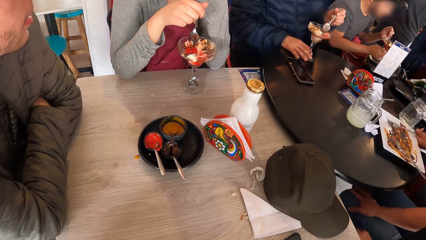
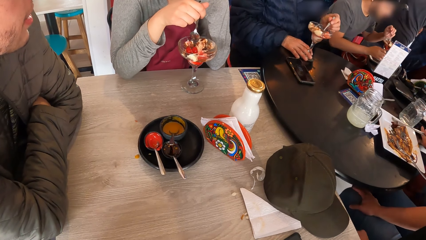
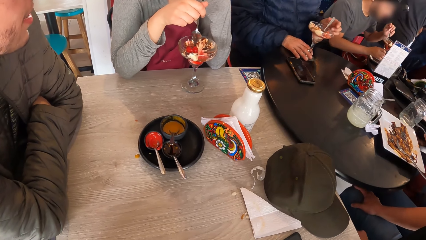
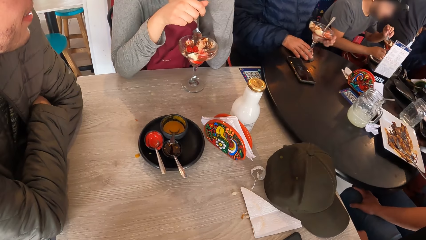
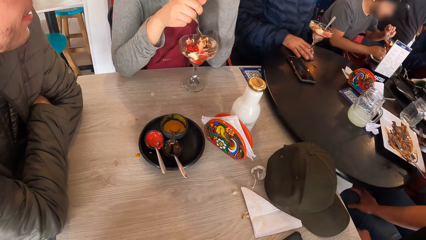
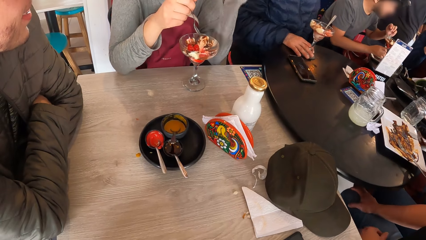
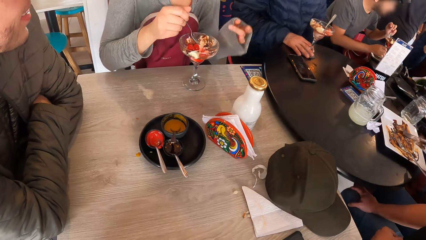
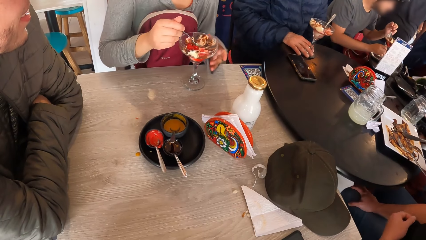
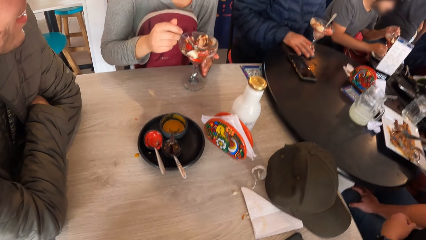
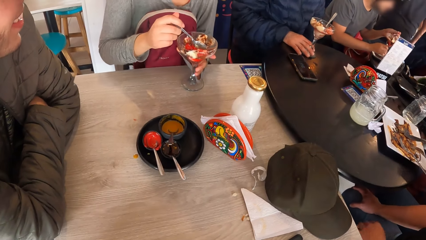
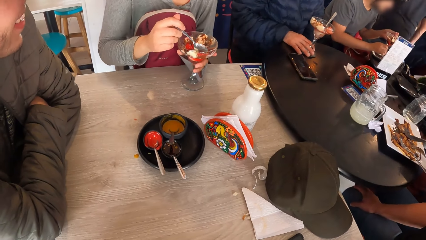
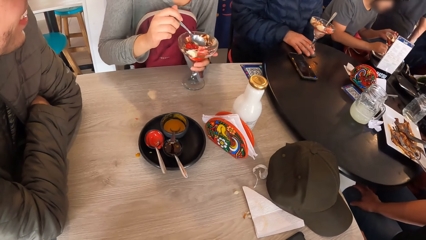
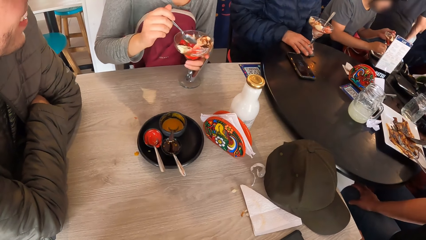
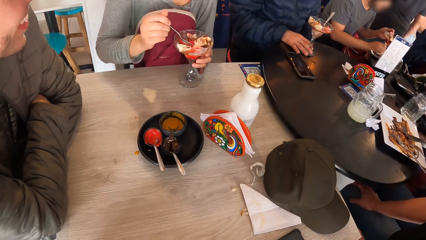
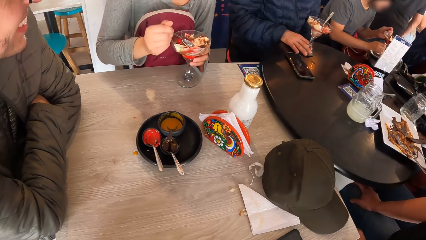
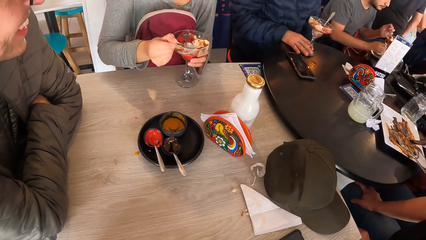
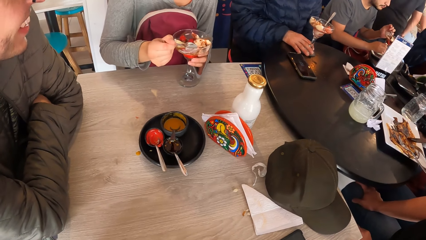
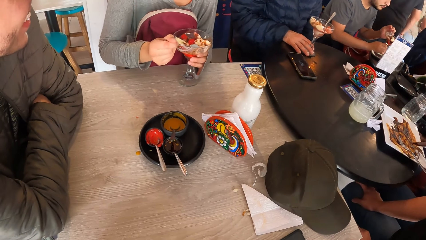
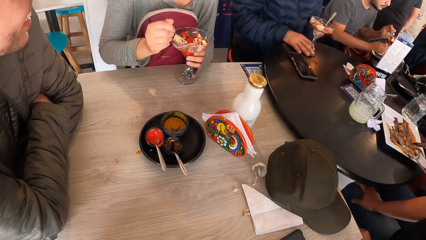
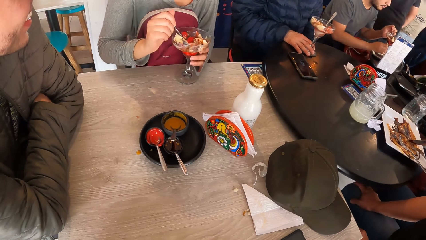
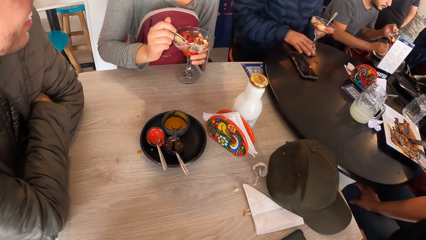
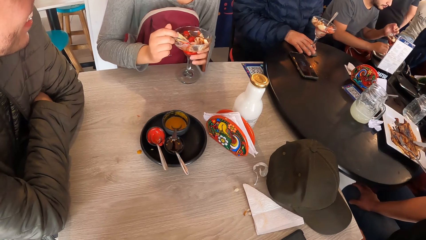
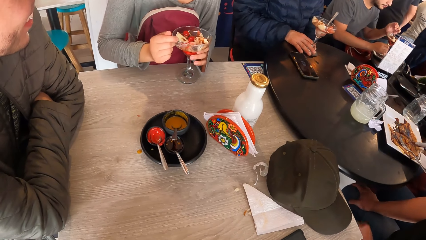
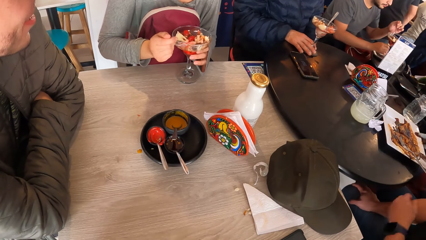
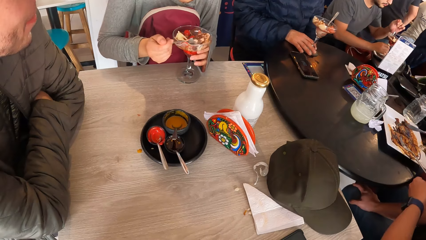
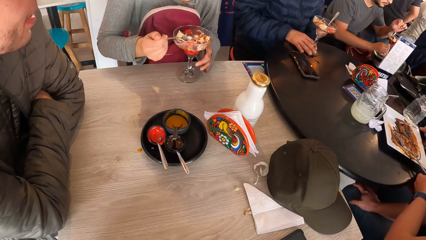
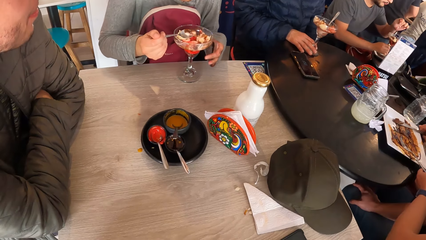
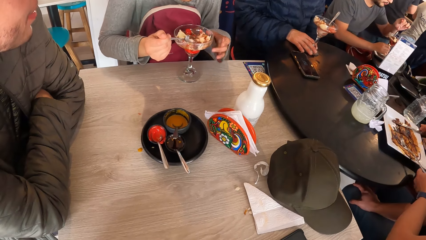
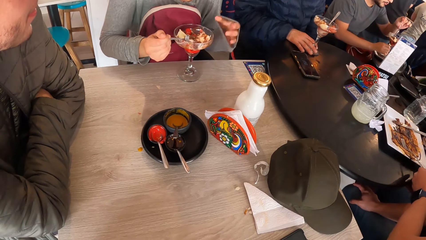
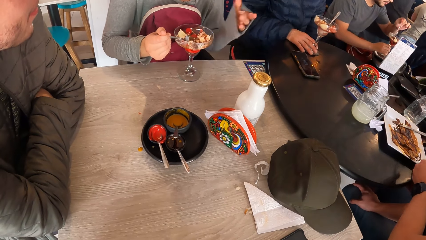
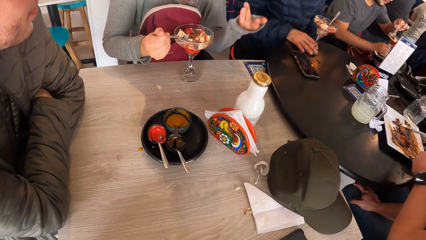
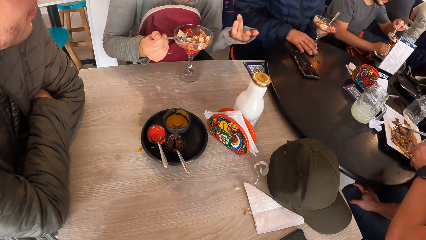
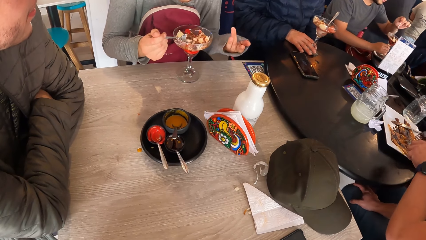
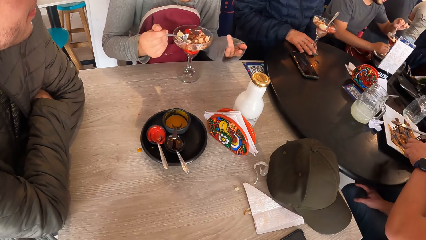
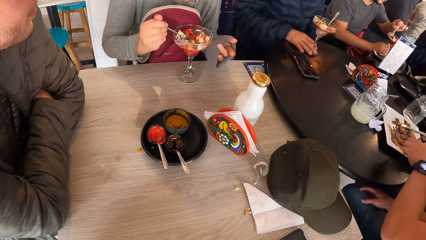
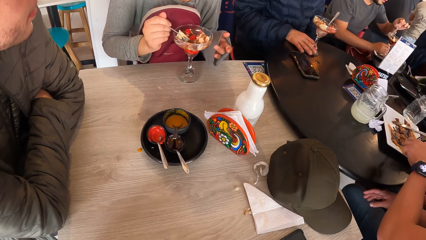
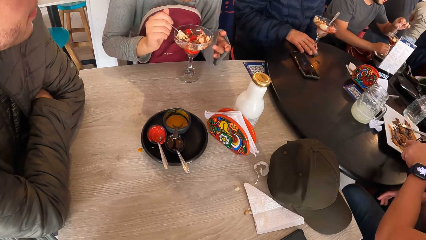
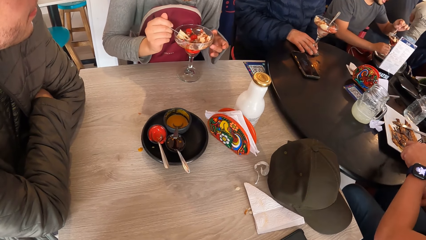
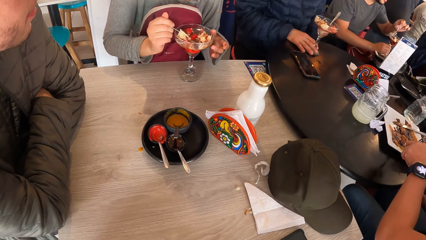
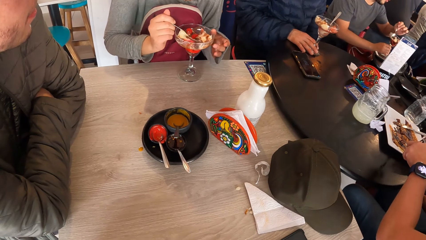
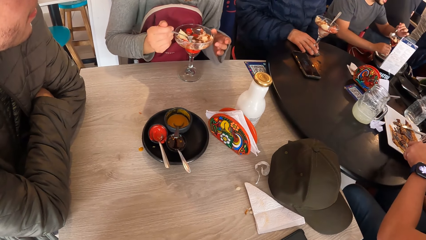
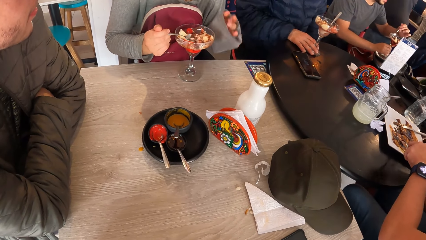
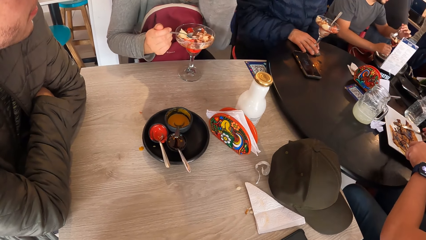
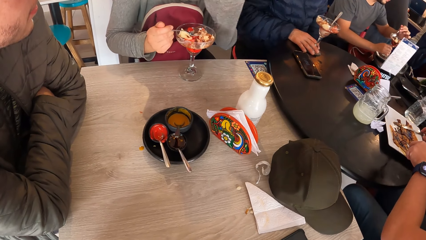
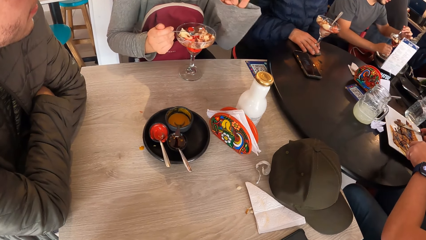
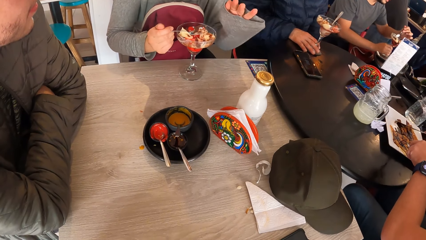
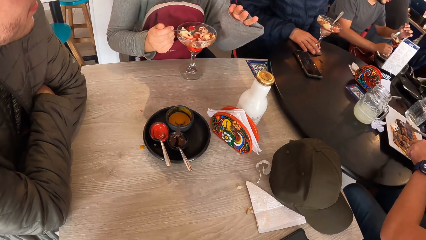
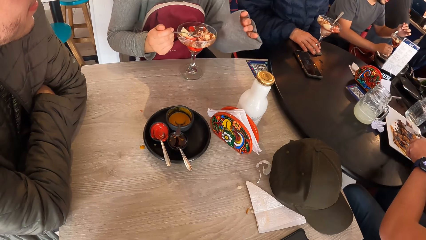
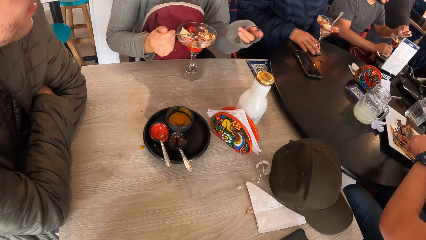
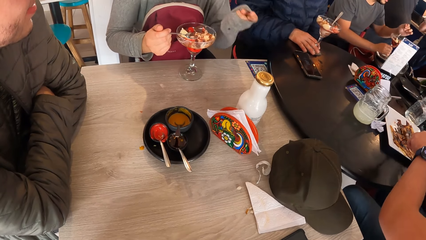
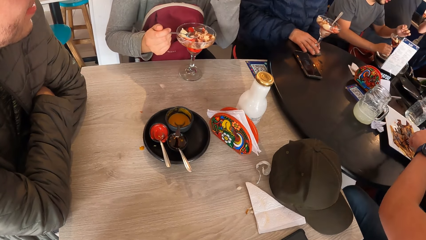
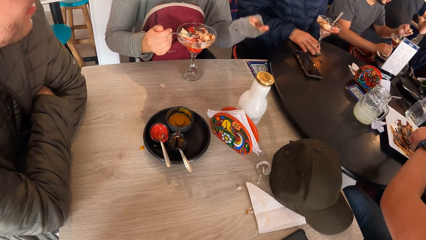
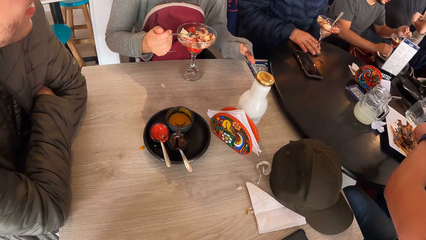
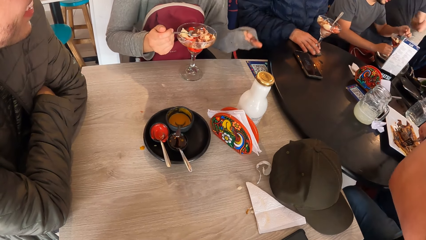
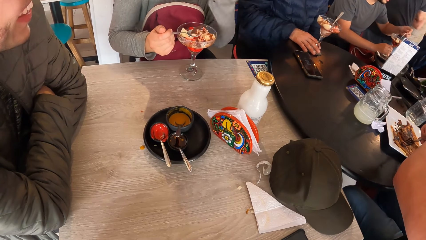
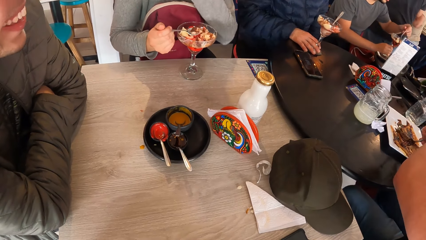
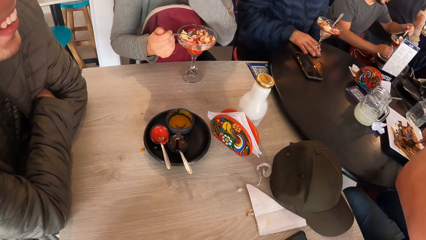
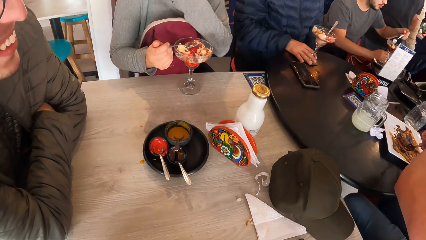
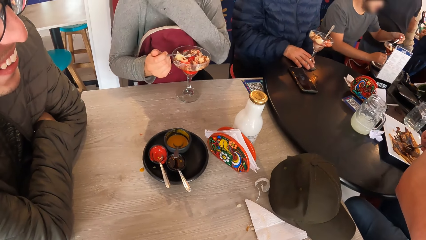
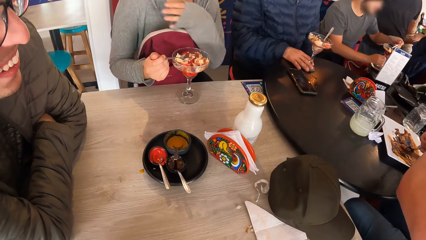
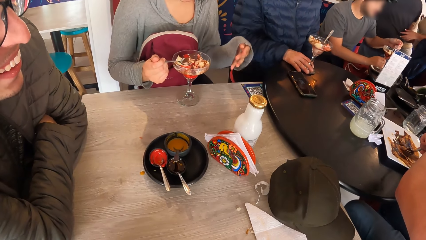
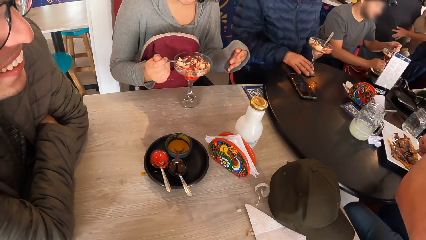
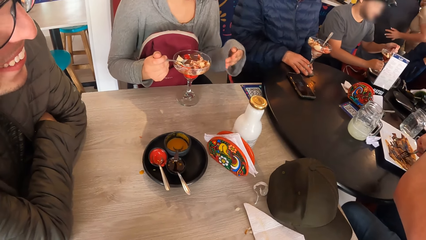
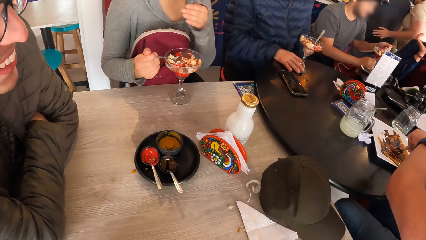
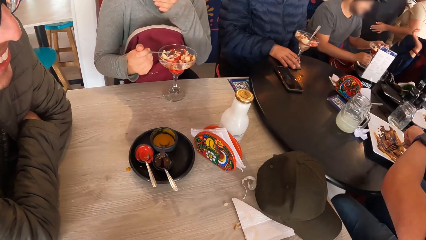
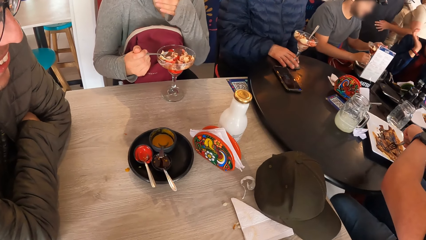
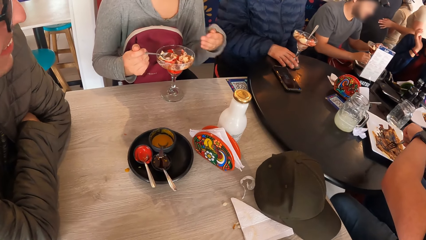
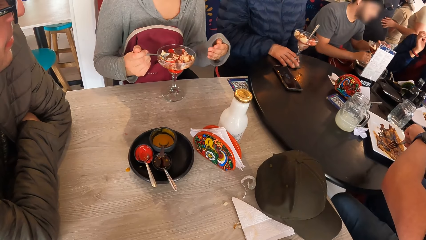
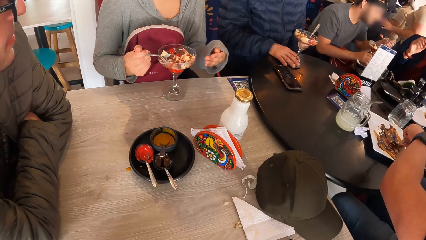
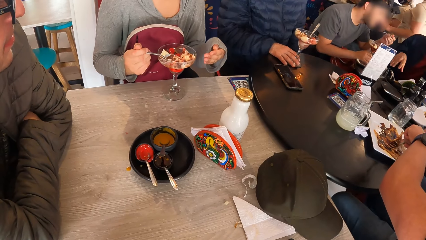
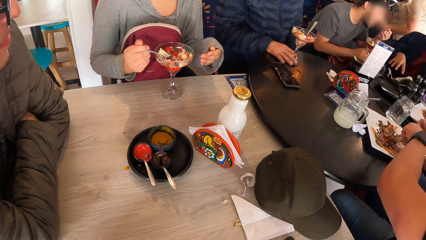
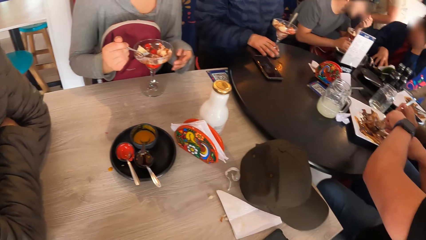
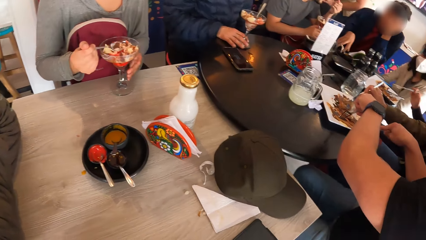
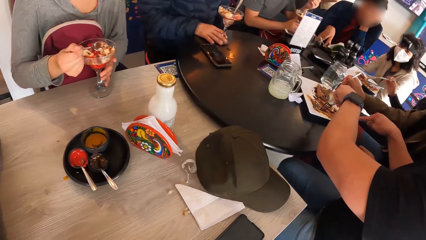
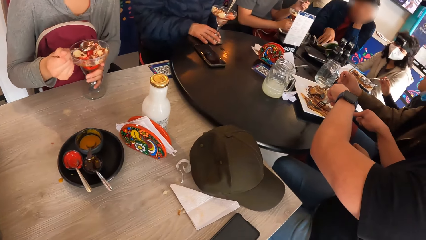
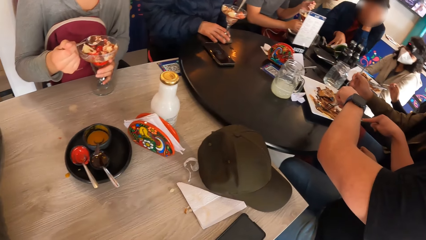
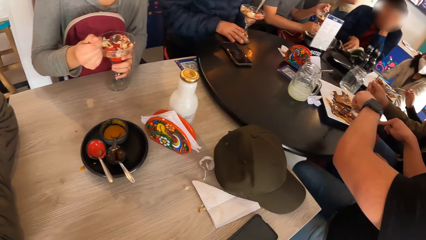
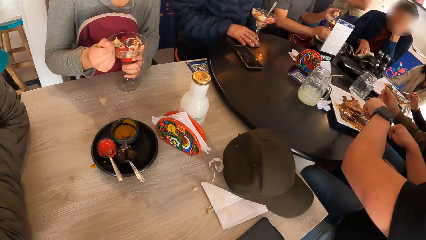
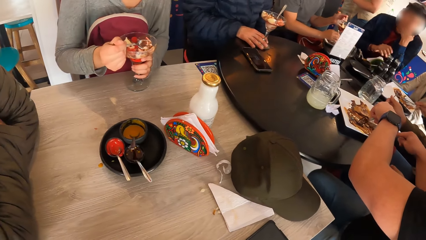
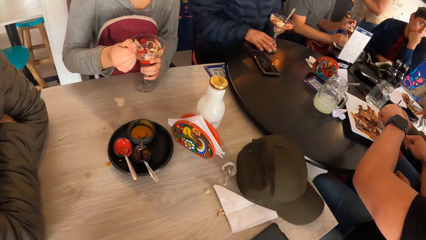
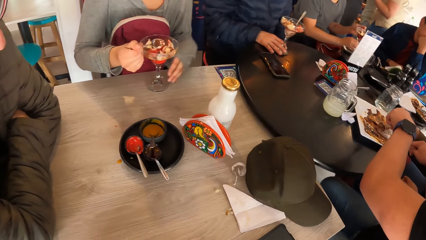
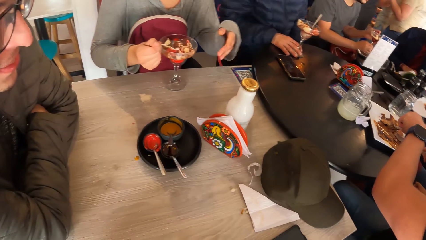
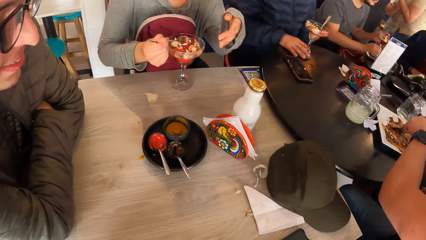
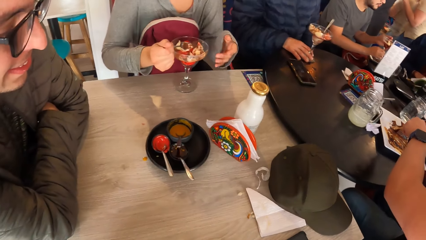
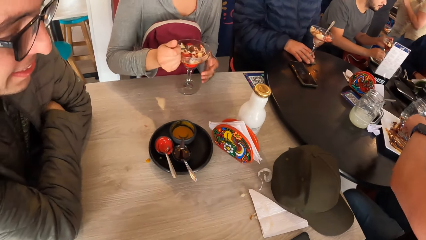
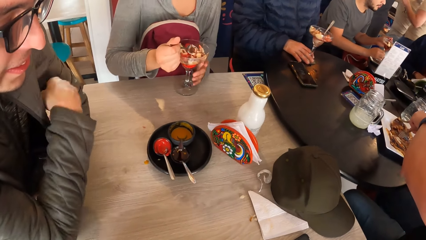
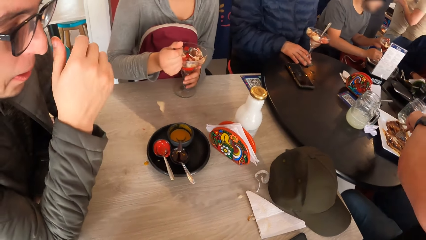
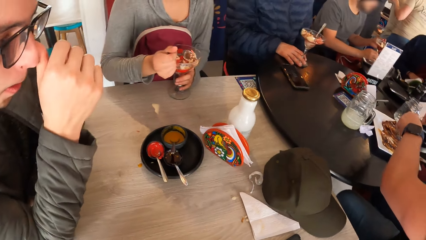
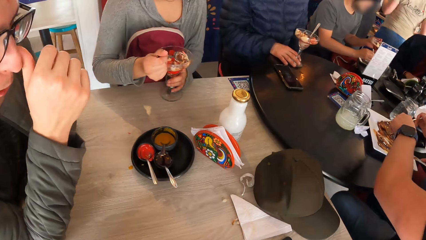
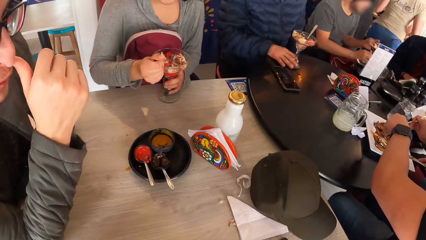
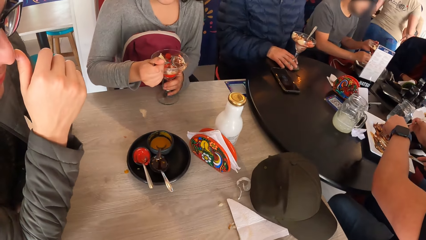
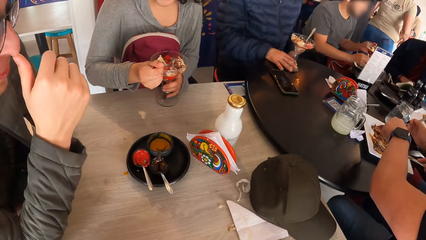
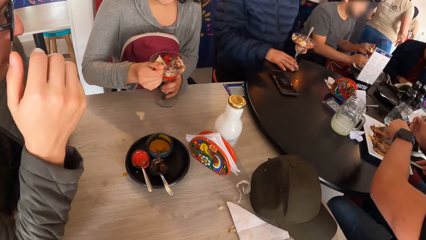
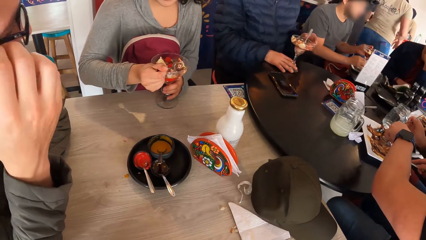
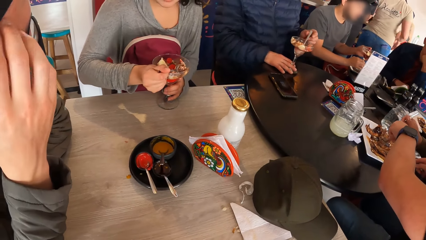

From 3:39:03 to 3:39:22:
A person scoops ice cream with a spoon. The person gestures with the left hand. The camera wearer looks down.
